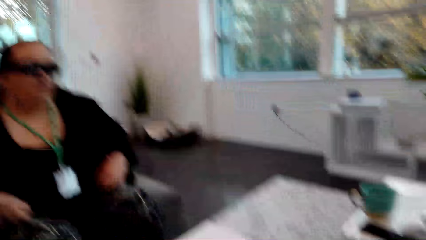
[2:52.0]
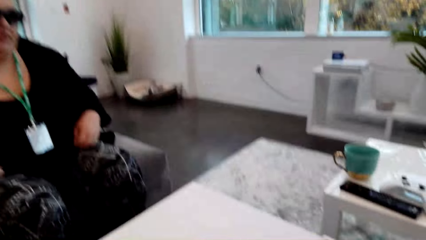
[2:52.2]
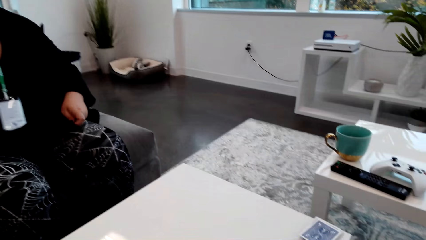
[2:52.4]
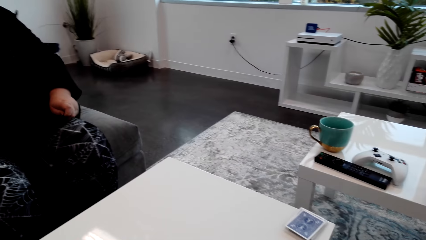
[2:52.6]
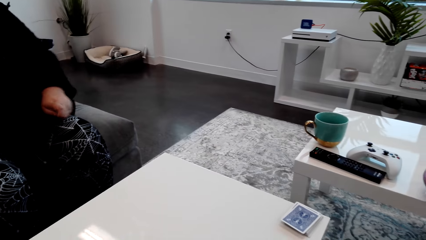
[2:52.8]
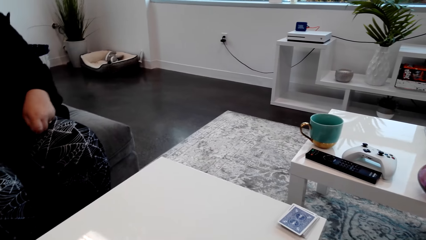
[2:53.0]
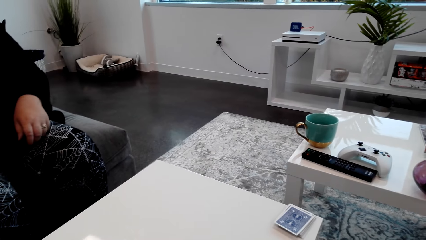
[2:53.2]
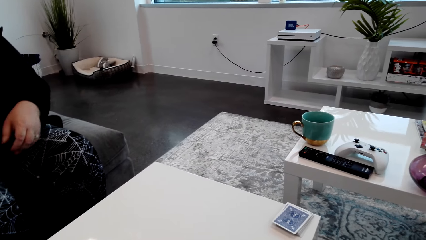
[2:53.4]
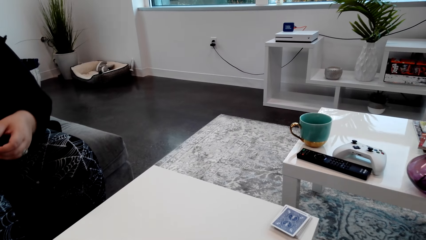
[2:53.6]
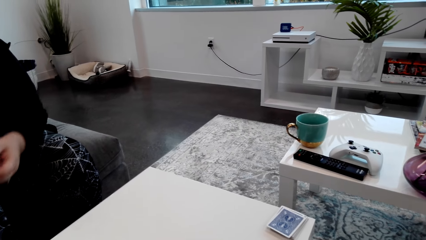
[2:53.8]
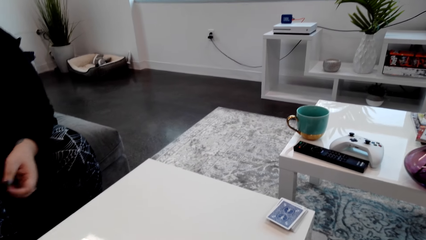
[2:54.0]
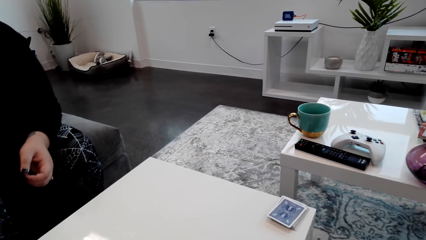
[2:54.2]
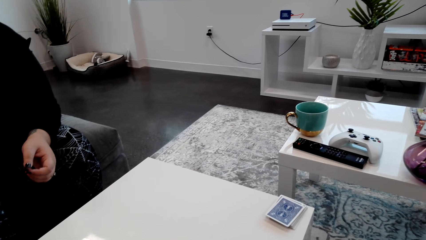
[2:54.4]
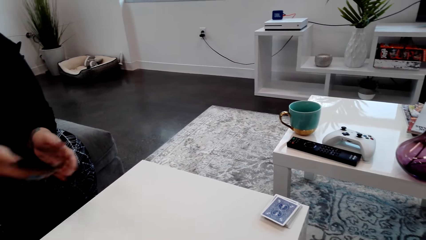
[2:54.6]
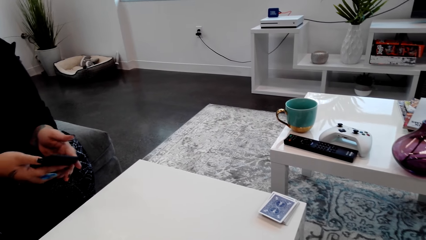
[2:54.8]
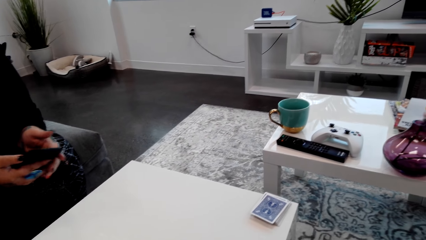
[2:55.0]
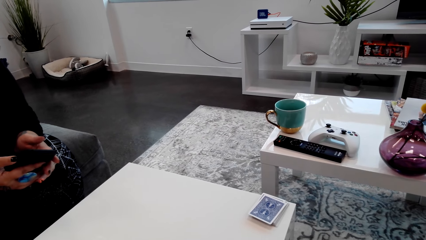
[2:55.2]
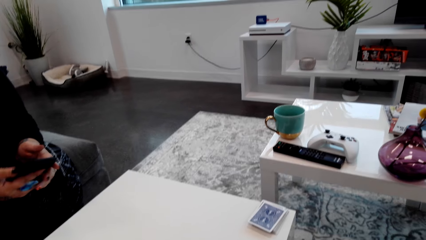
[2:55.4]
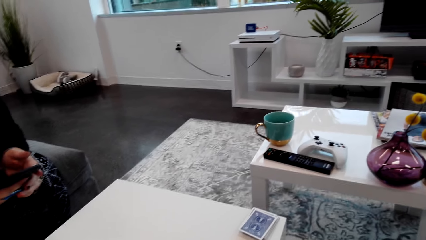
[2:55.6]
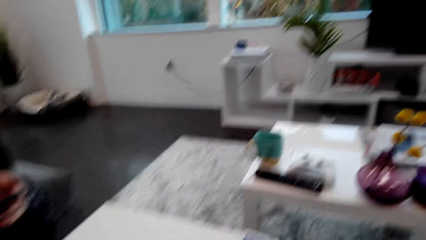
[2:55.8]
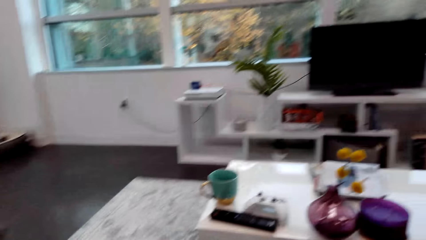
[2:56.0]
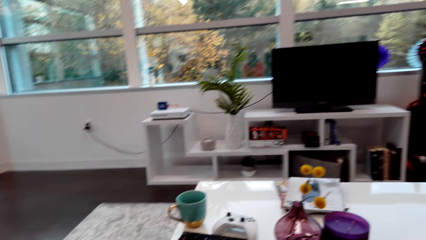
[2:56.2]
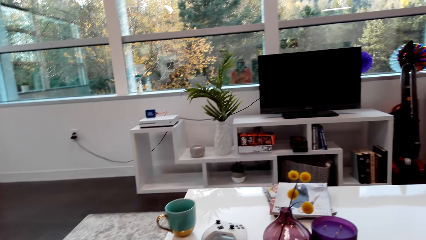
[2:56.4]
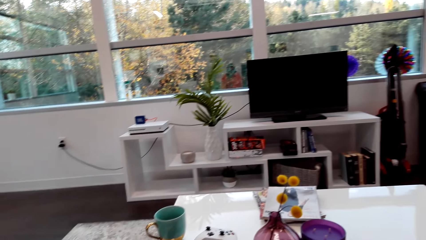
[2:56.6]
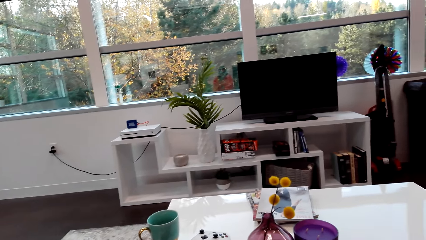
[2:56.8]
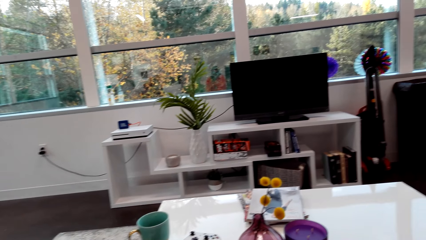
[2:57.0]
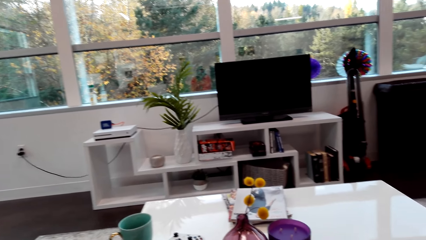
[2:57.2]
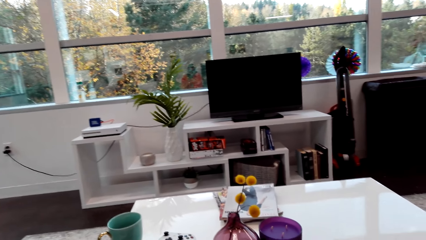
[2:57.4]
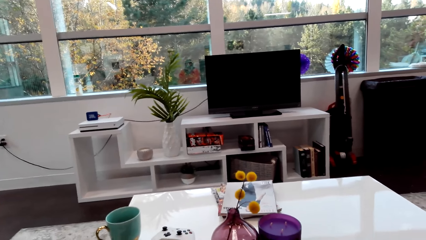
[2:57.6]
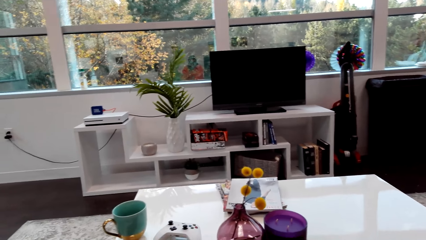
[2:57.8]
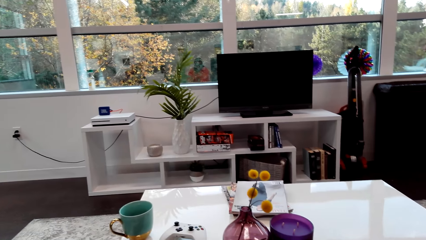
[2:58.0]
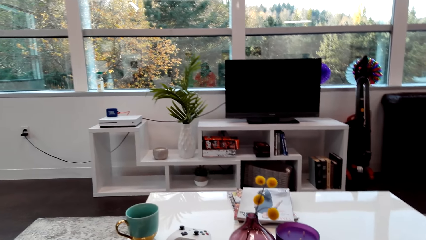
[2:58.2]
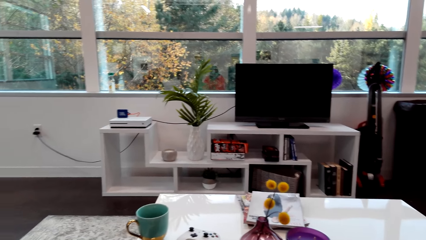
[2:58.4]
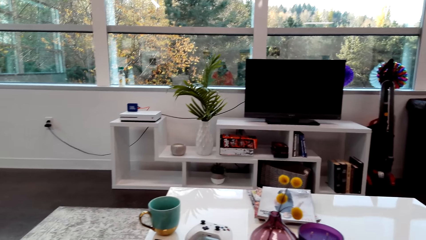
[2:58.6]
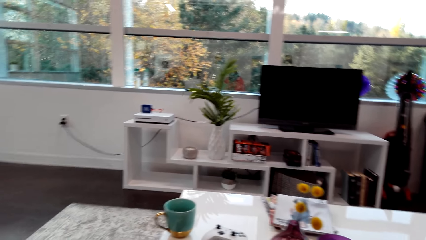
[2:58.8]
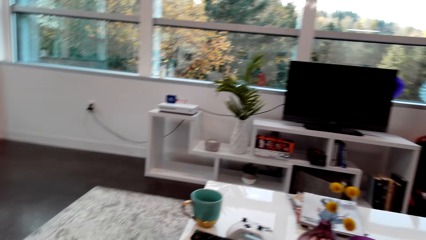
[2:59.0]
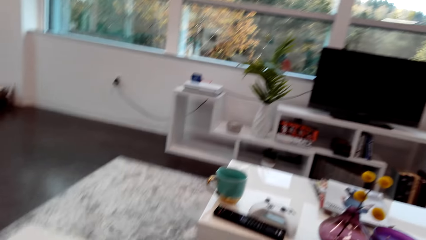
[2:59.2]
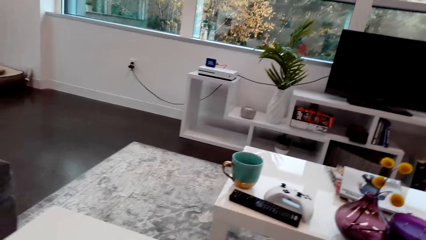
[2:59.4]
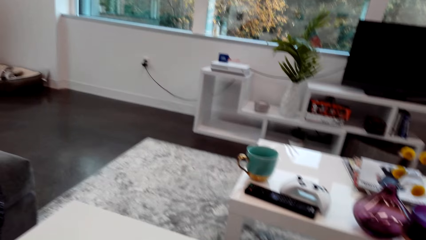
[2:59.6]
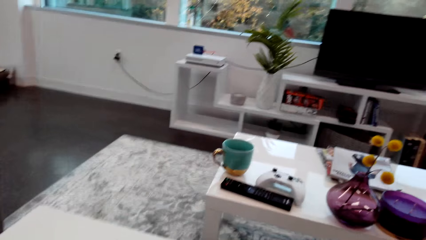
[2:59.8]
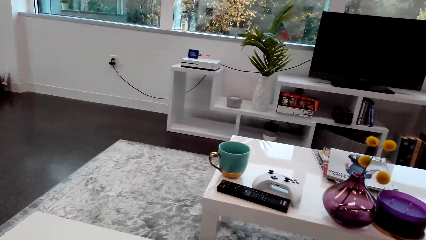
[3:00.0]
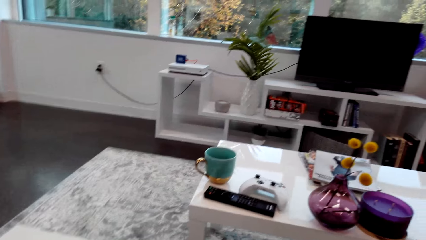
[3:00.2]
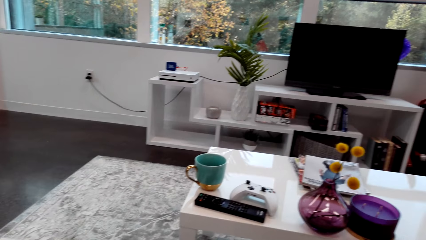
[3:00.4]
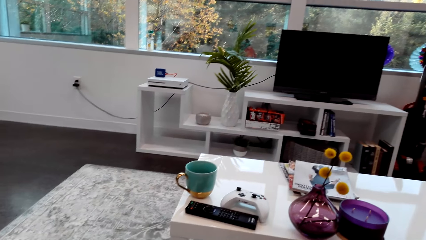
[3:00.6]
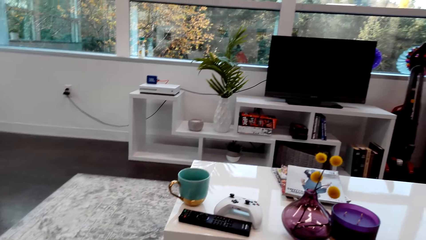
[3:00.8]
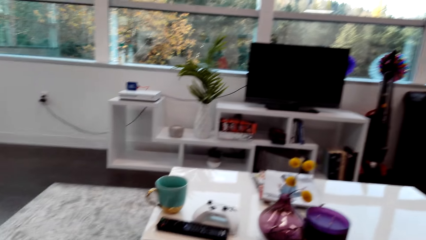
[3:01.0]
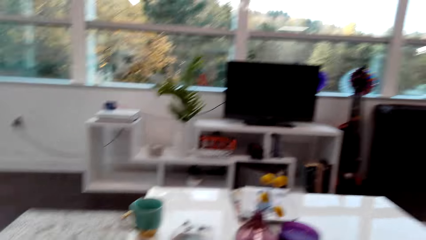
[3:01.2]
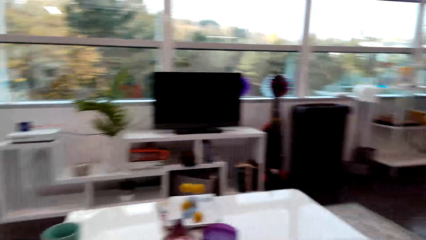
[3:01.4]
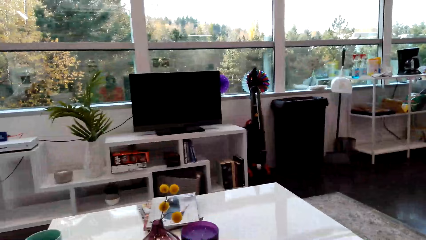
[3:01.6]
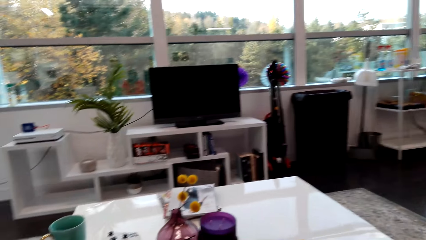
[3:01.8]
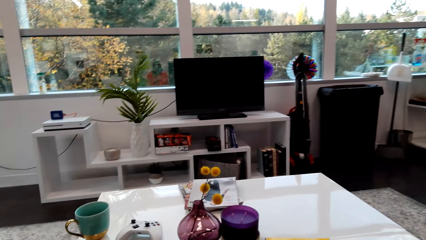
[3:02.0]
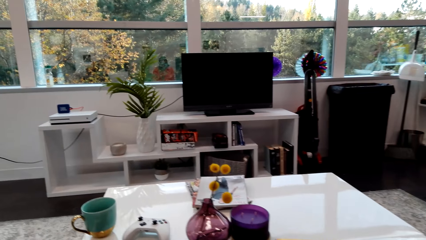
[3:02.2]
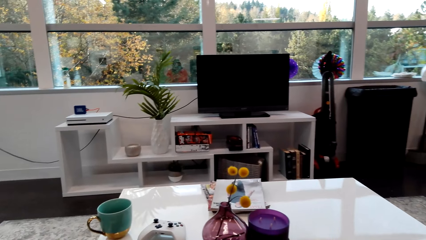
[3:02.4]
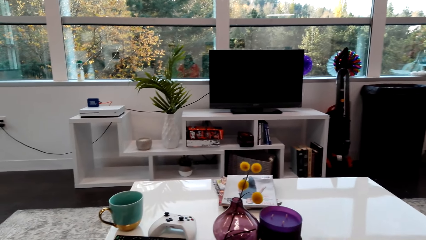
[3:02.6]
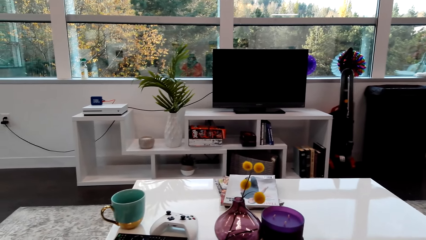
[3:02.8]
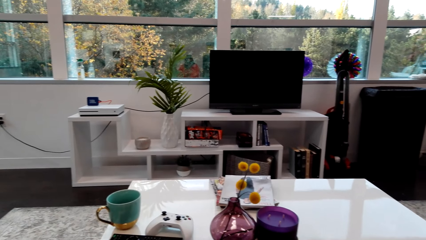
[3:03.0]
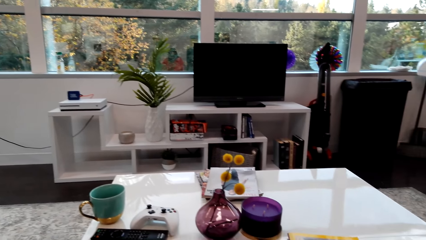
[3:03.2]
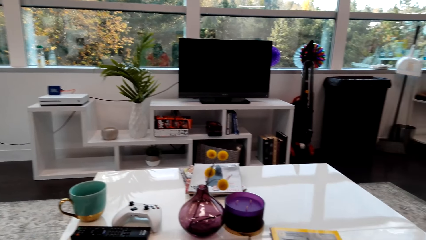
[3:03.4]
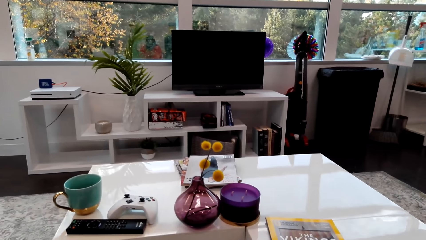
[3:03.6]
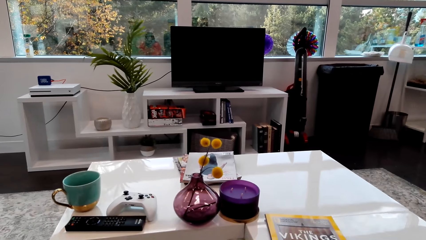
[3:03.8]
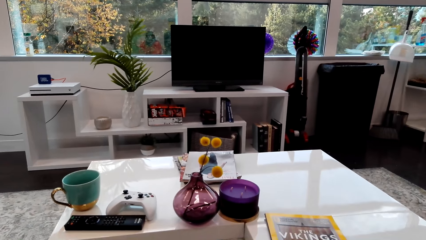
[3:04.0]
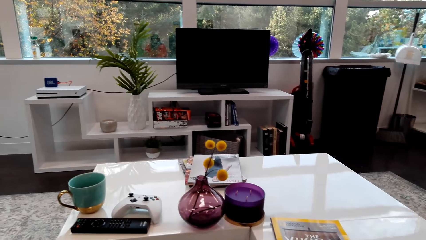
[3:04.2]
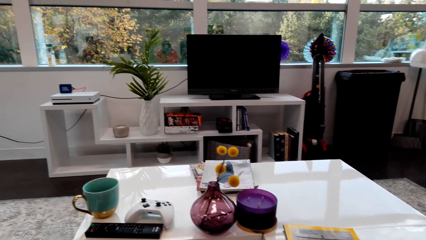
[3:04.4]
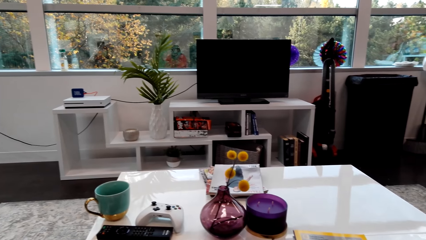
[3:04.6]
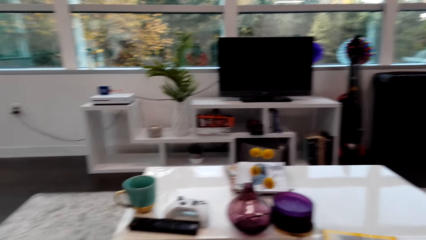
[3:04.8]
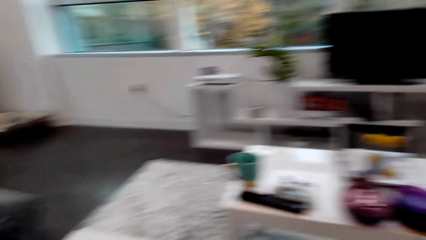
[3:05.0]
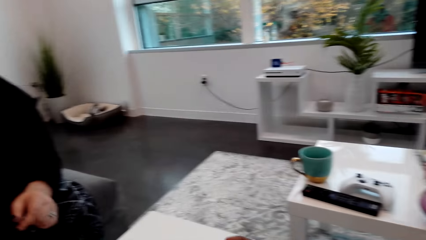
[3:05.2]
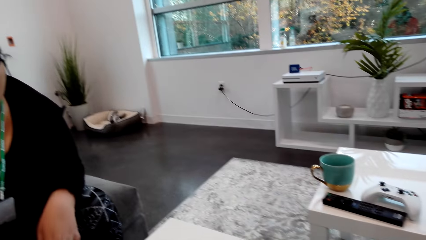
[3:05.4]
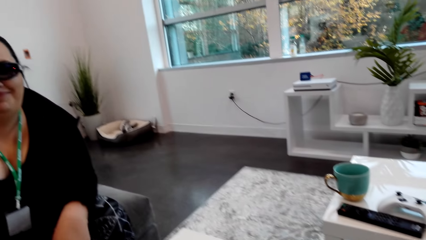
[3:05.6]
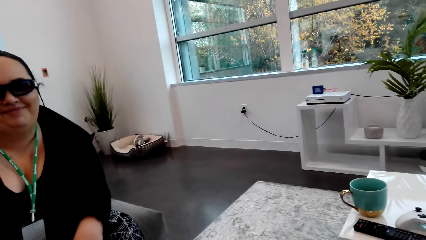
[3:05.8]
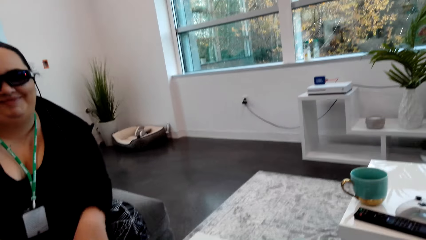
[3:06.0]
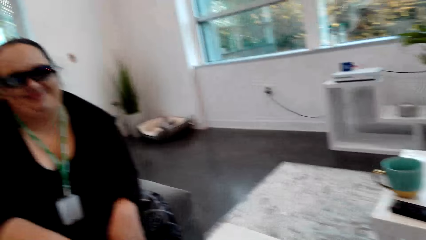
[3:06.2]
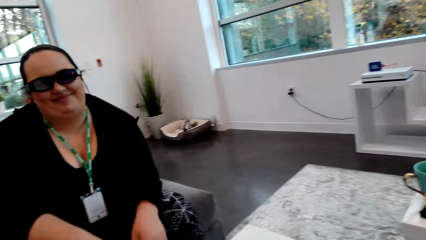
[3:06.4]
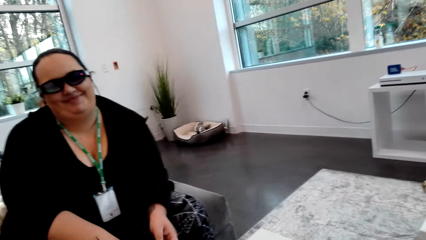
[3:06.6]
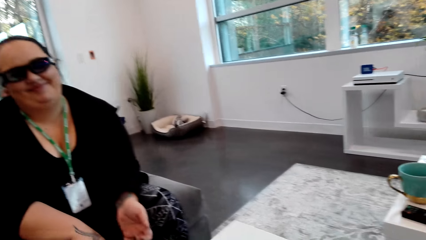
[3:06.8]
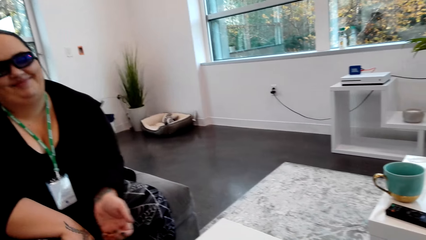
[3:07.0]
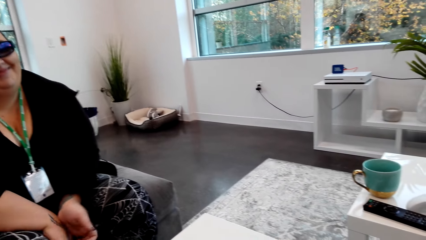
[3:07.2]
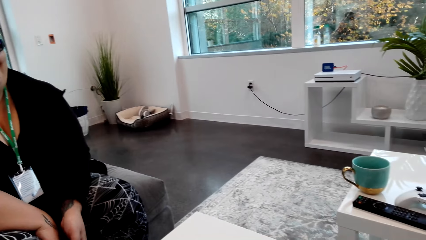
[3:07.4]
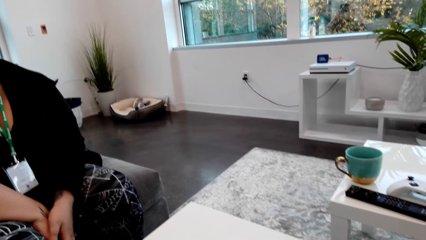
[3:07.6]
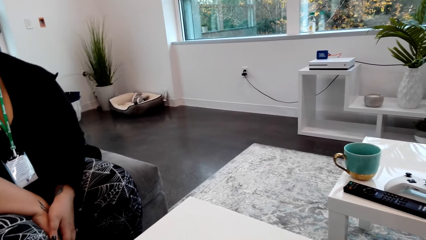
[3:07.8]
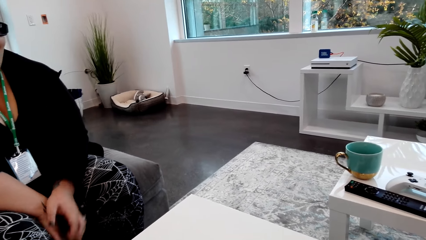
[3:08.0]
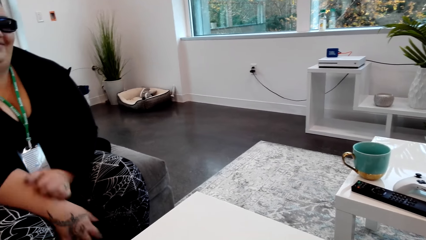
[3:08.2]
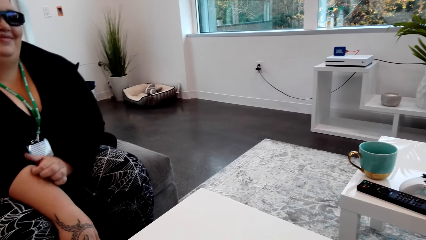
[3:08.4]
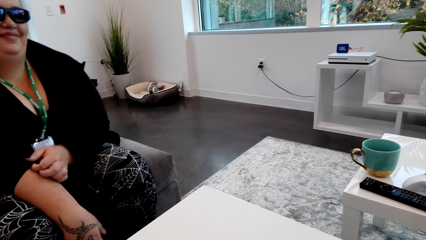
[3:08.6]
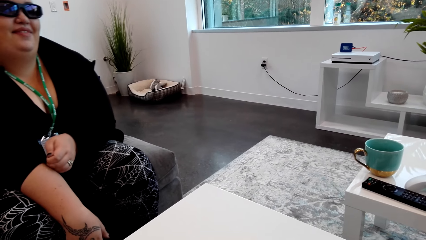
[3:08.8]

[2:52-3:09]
The camera wearer laughs. A person picks up a phone. The camera wearer talks with the person. The person laughs.
